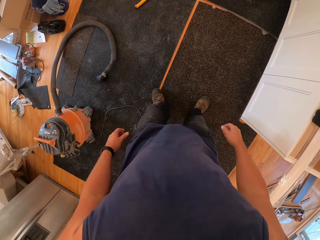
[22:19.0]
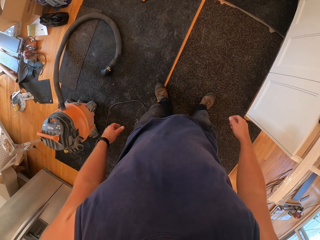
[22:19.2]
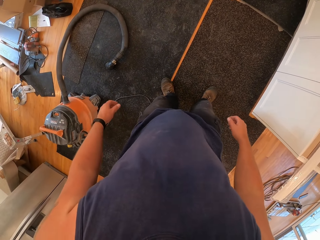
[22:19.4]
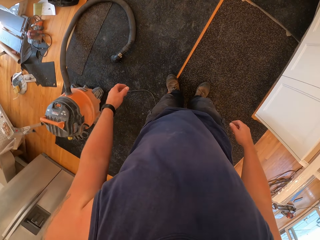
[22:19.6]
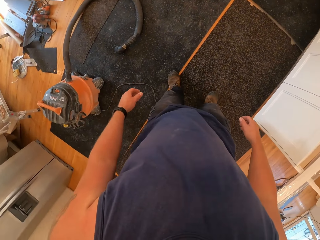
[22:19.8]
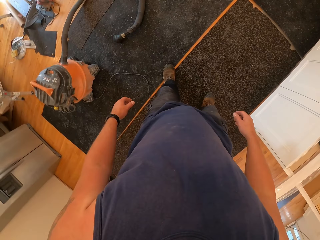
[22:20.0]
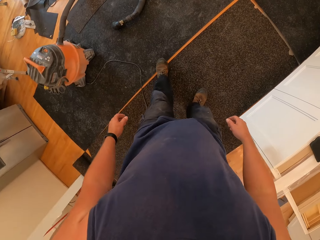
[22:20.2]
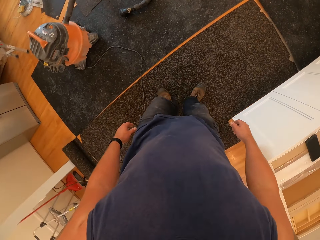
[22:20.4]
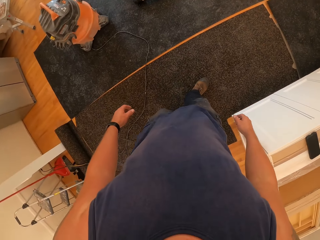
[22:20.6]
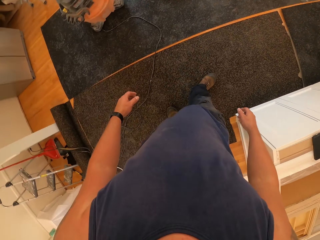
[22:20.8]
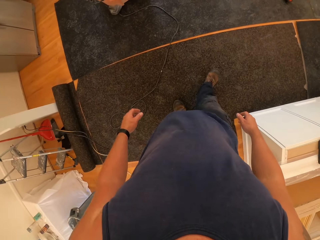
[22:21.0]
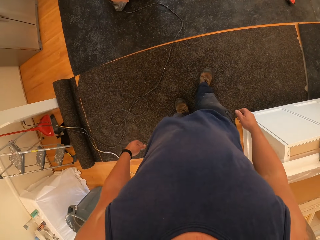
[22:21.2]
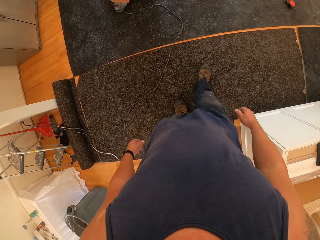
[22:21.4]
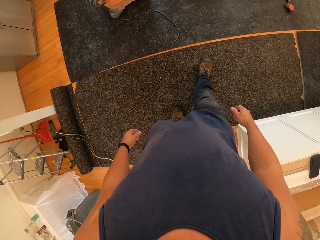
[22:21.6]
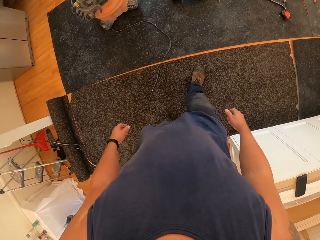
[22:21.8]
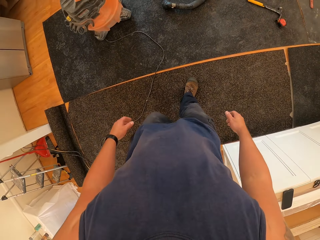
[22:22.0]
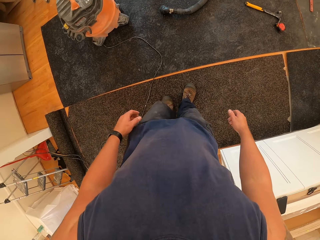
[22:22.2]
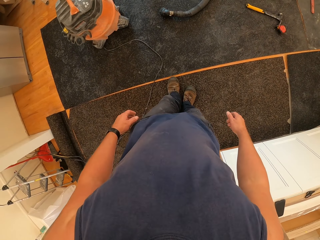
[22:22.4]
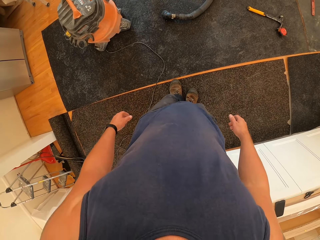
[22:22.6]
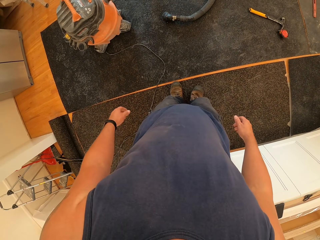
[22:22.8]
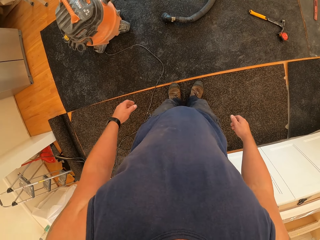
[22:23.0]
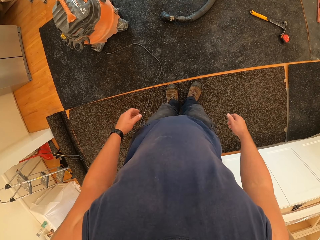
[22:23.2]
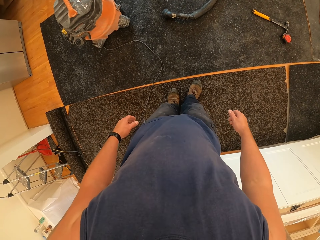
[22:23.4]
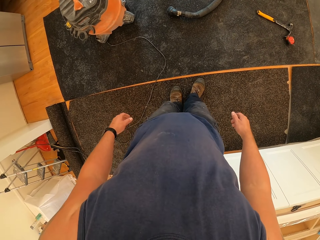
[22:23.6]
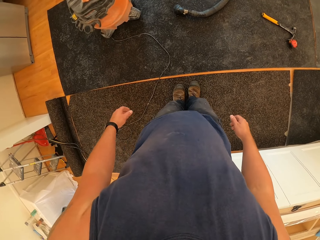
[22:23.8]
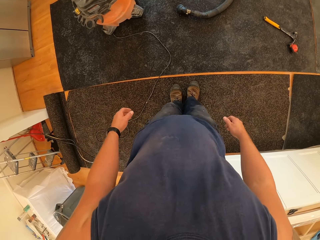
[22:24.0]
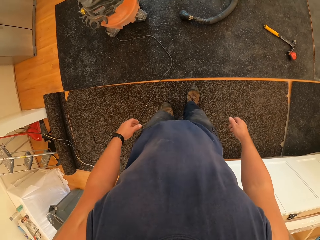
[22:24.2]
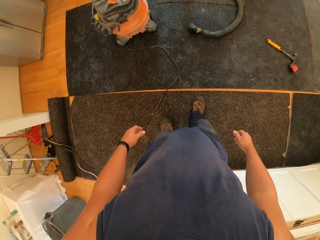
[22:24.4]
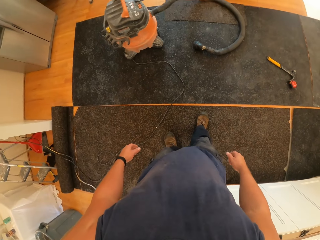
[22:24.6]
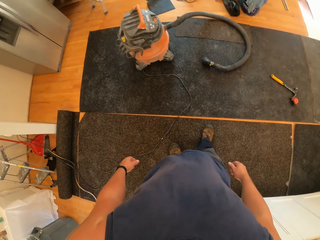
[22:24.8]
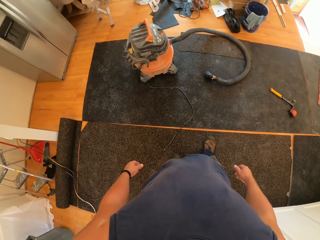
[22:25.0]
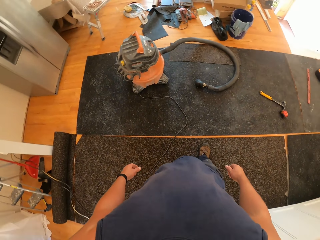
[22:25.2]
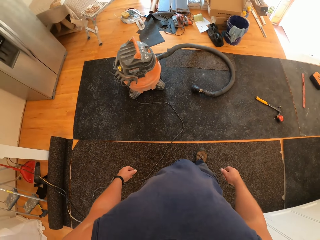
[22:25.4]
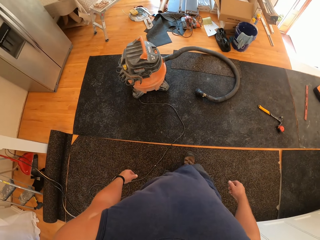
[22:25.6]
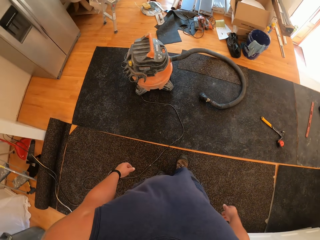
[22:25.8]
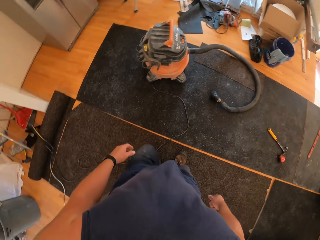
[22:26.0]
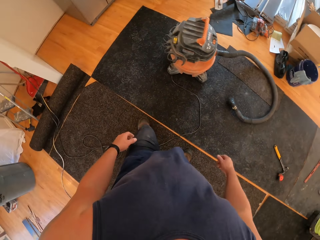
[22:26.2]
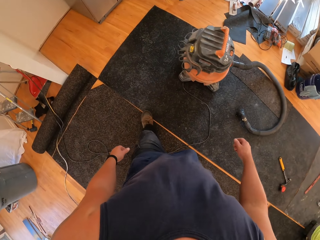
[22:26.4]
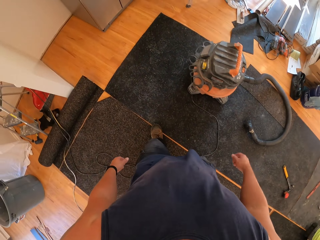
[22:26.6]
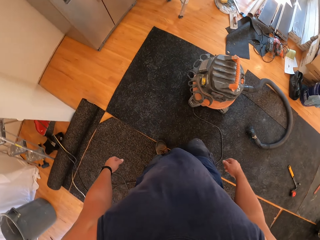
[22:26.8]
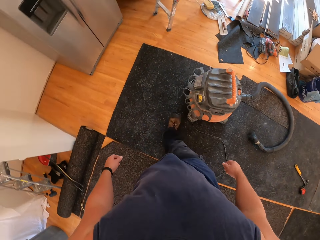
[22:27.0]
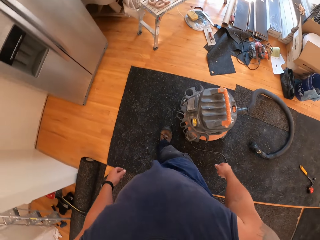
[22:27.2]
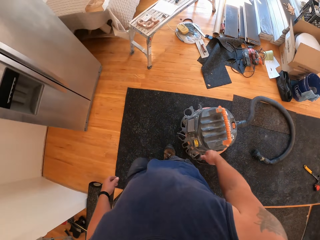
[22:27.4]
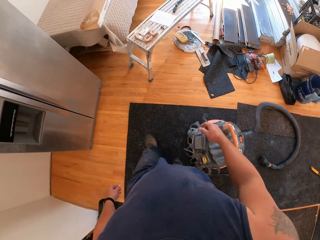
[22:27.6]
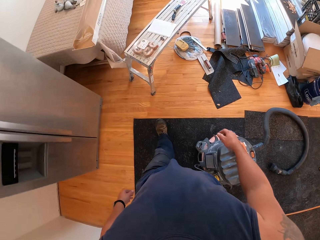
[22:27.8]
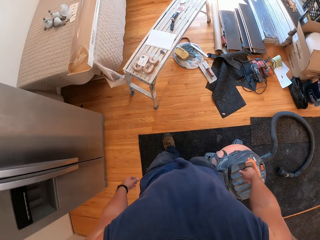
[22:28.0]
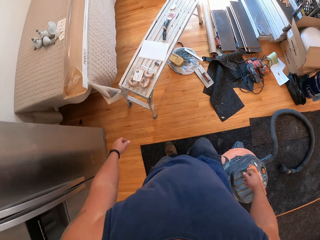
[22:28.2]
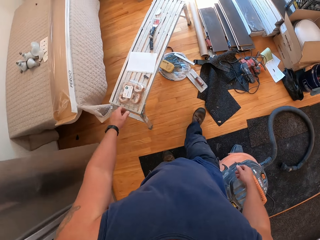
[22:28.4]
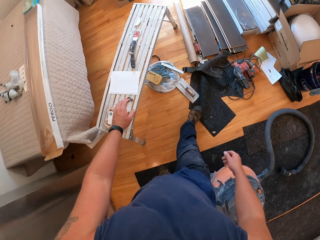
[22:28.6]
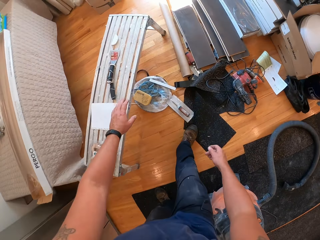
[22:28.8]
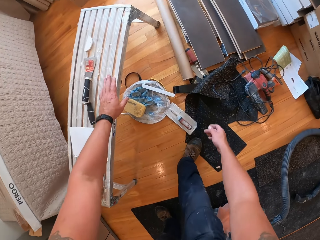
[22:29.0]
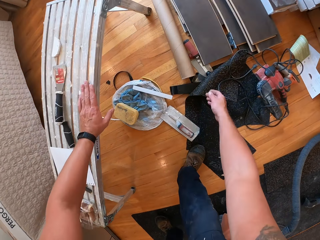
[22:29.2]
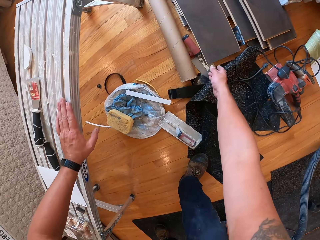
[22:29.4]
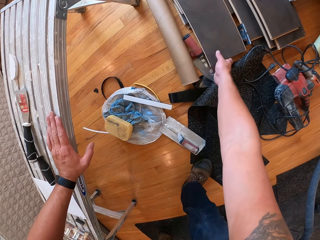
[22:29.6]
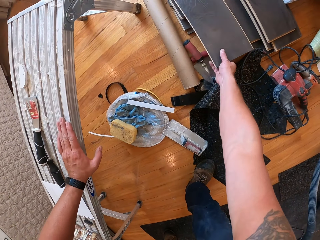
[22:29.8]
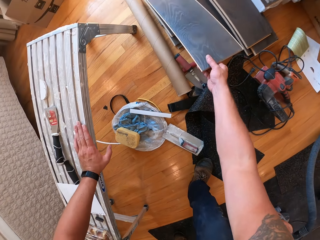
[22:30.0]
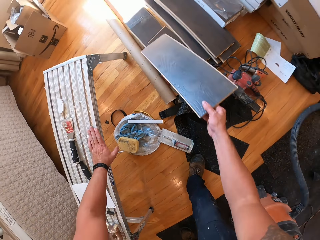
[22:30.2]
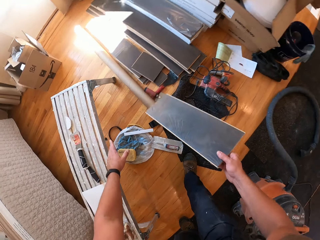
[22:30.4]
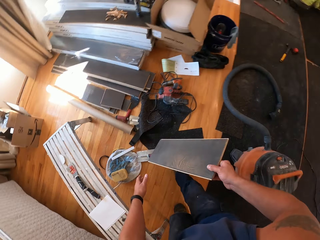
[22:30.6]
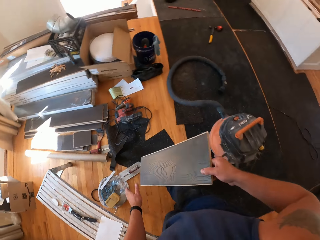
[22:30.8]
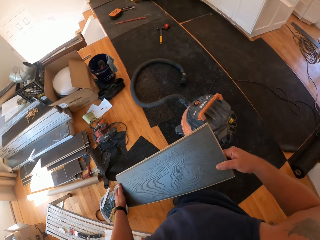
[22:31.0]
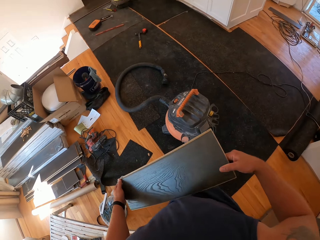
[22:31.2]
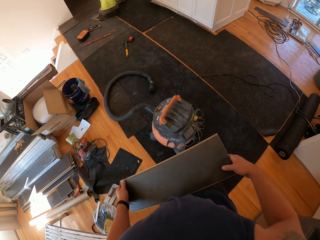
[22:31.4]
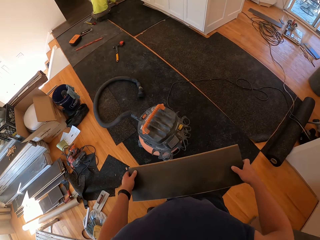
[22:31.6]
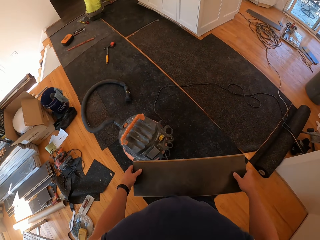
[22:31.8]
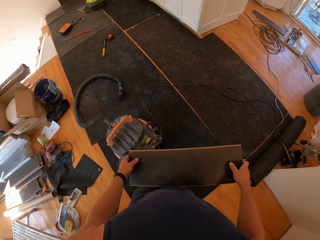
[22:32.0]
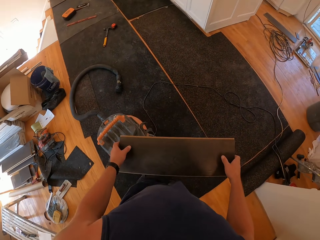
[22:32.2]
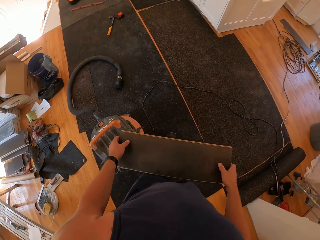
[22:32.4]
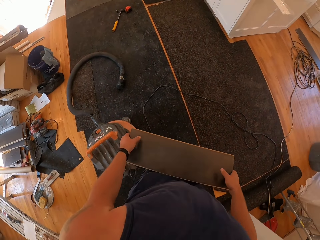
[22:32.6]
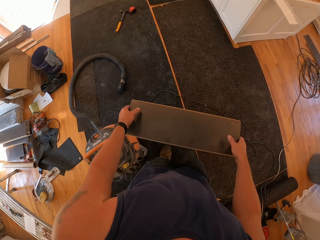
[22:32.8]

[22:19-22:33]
The camera wearer drags both legs on the floor cover on the floor. They walk to the work bench. They place the left hand on the work bench. They pick up a board from the pile of boards on the floor with the right hand. They hold the board with both hands.

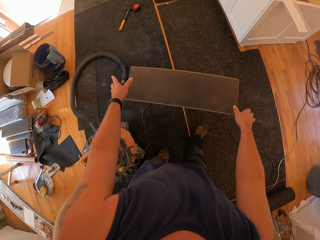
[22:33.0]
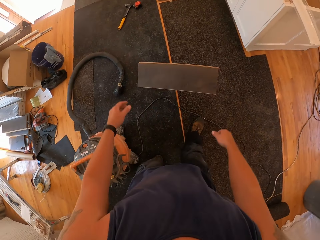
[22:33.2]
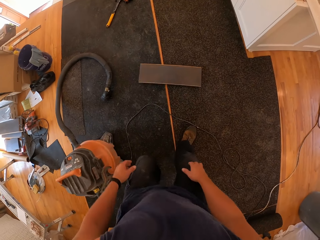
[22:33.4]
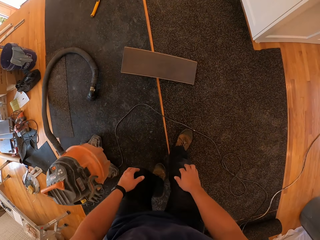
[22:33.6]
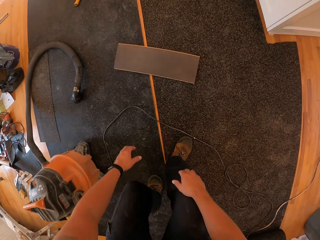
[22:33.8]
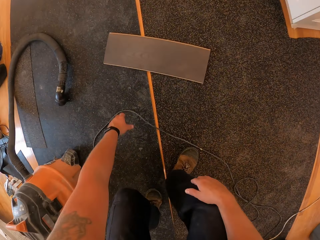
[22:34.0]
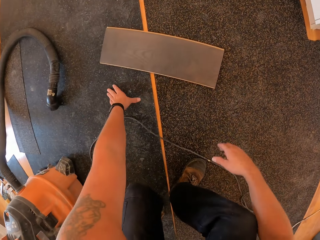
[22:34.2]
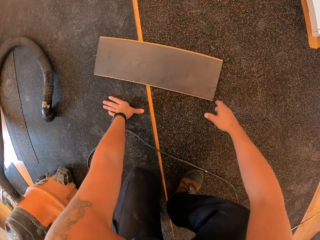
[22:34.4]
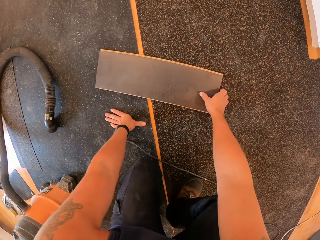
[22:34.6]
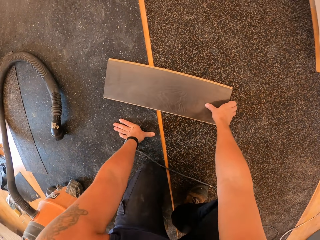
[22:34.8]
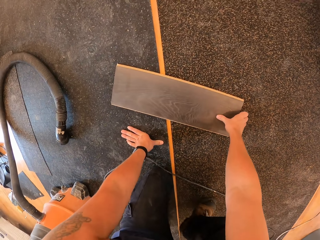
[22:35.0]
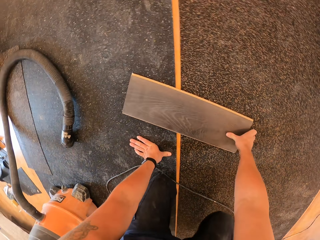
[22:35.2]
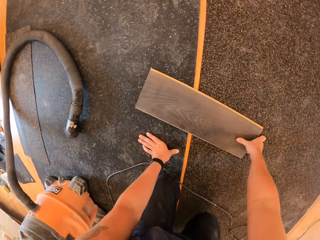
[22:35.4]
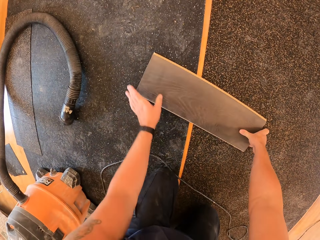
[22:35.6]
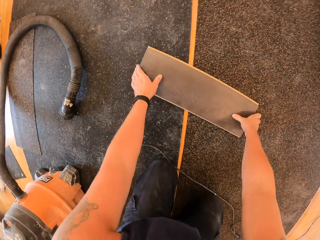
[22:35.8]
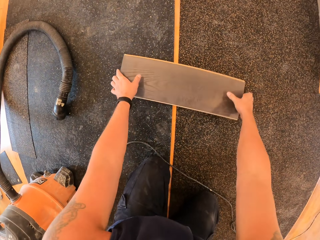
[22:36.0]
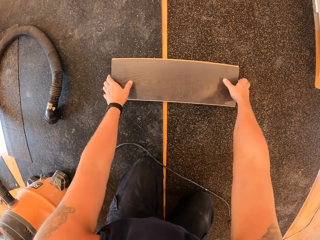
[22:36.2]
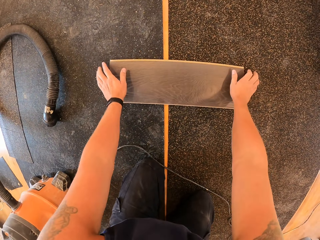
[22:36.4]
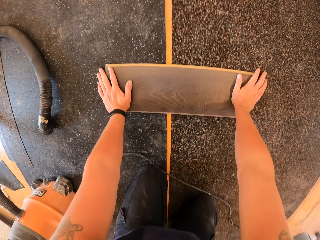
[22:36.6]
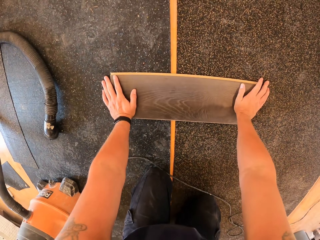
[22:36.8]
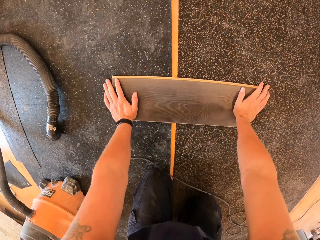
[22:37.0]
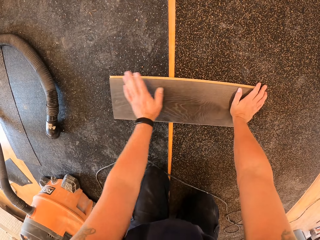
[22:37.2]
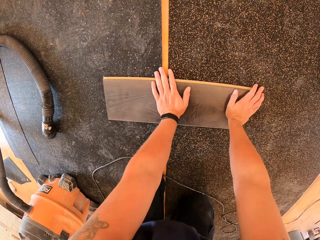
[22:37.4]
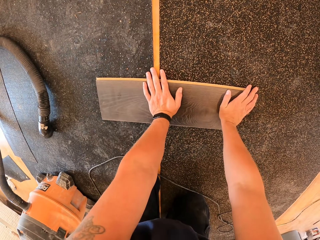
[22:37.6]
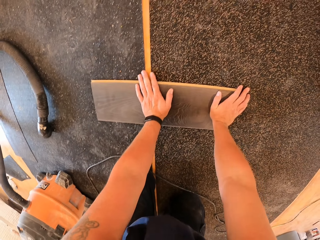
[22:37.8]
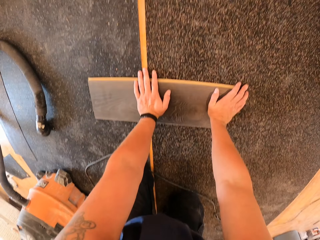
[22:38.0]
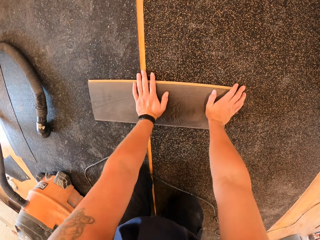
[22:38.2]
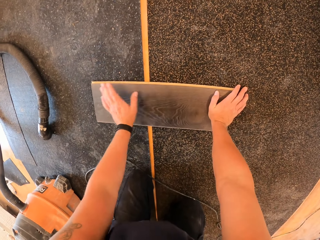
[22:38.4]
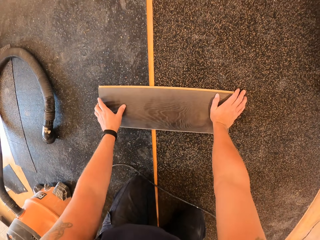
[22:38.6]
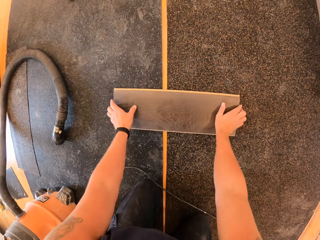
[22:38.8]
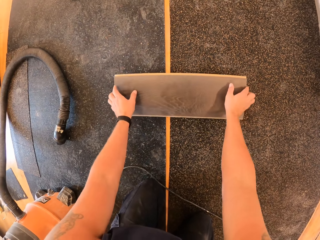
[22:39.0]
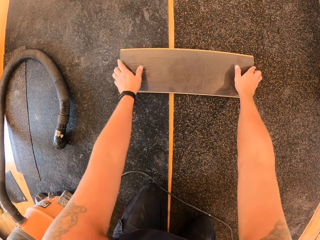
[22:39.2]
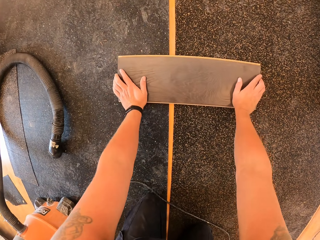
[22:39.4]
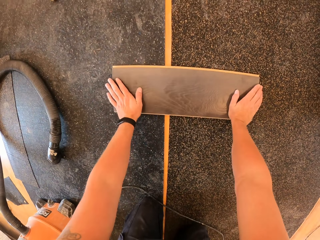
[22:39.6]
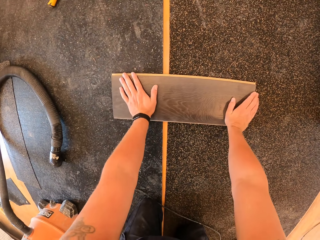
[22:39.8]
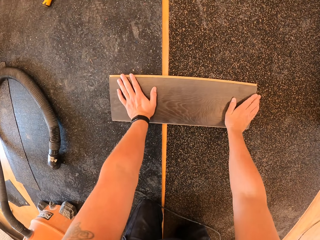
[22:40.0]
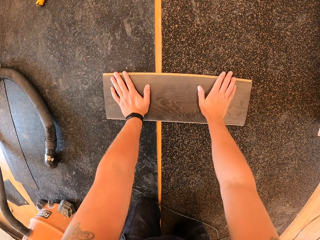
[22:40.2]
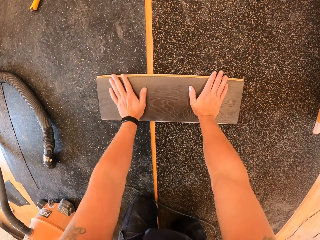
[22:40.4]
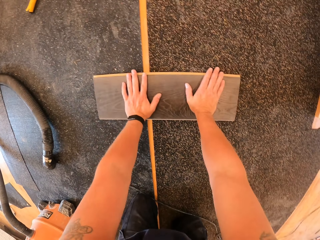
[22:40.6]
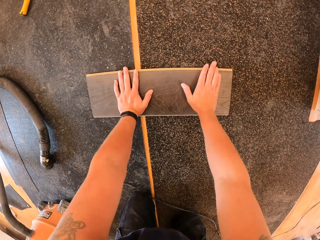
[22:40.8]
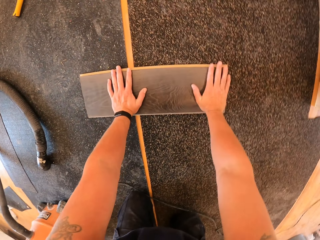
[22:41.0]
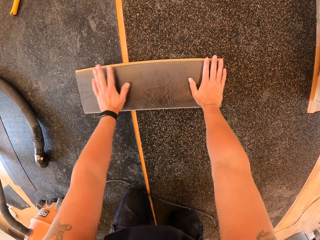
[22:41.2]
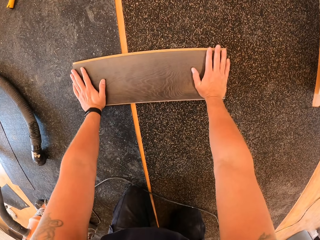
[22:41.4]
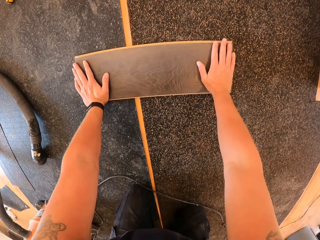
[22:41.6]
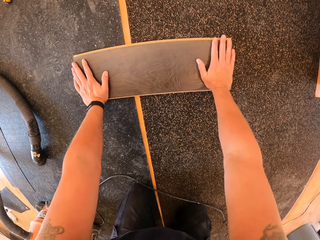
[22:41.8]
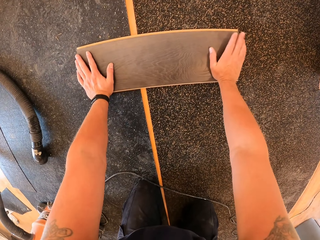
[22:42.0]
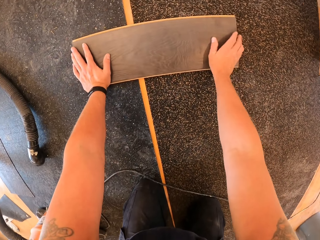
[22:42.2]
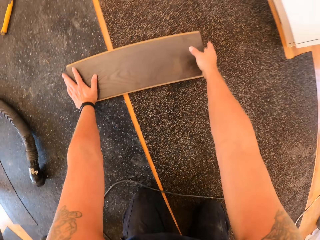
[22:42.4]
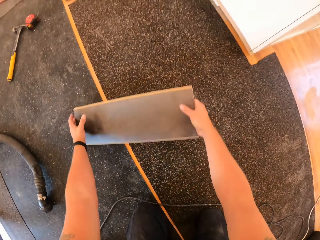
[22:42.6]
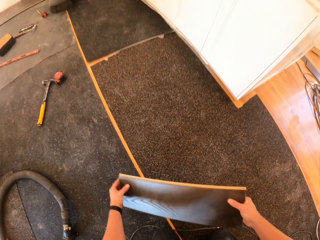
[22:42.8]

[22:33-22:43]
The camera wearer drops the board on the floor. They squat. They adjust the board with both hands. They pick up the board from the floor with both hands. They drop the board on the floor. They pick up the board from the floor with both hands.
